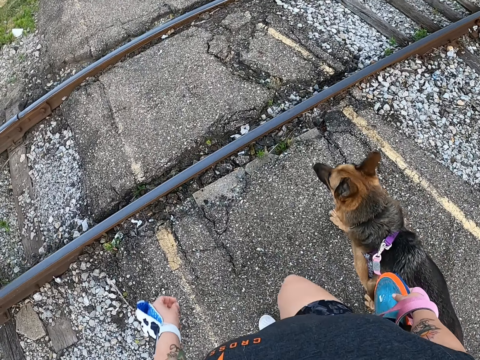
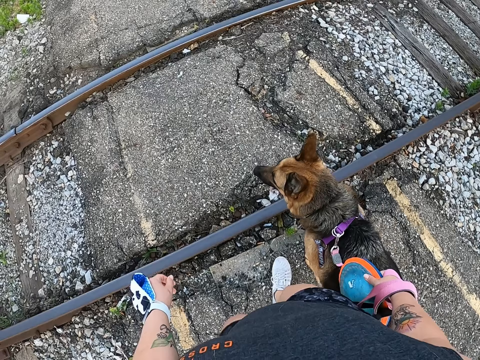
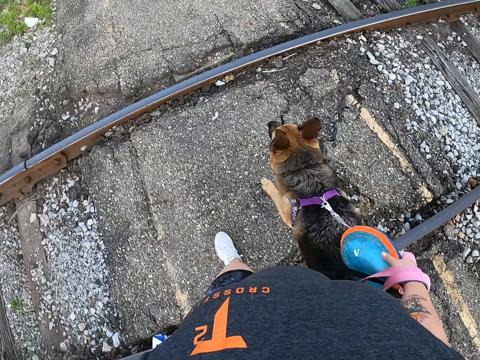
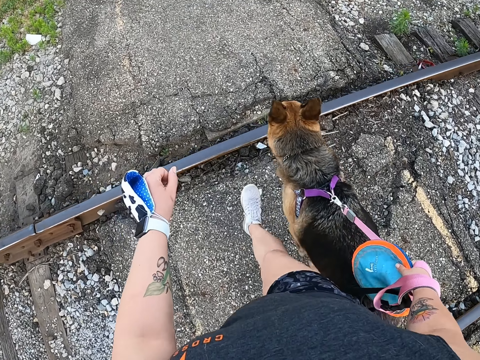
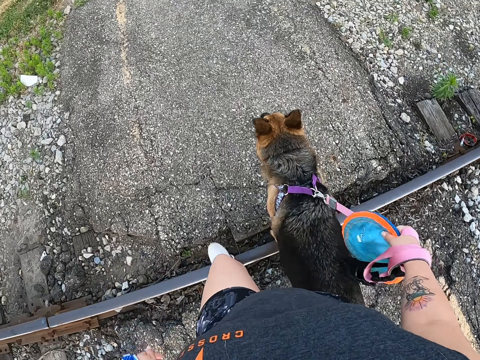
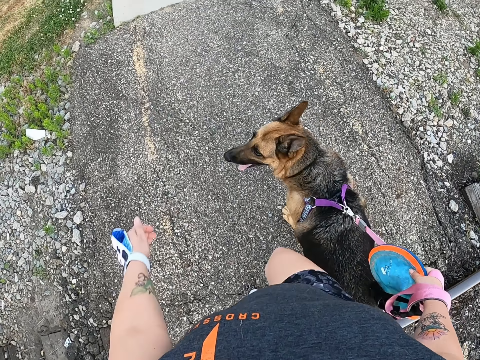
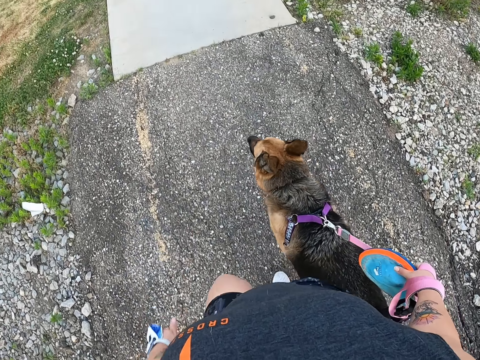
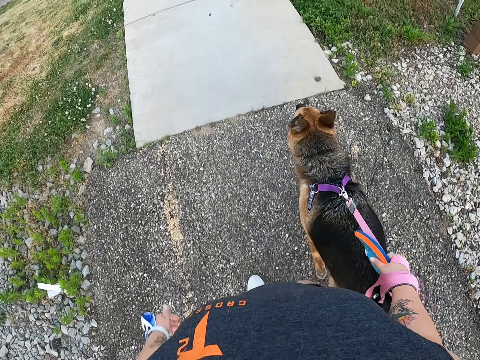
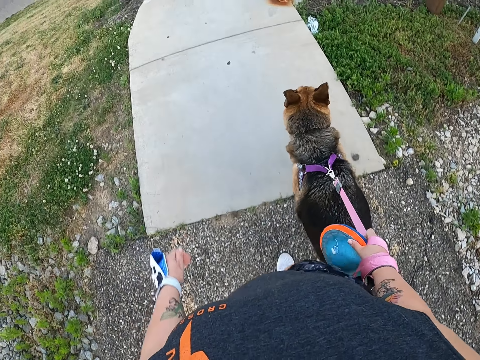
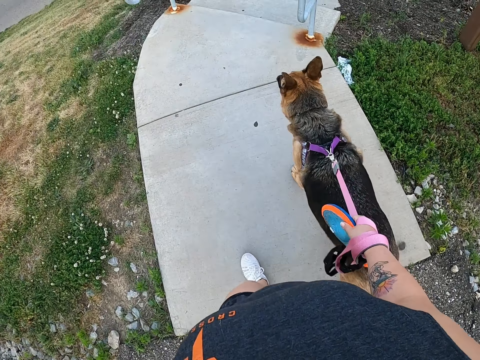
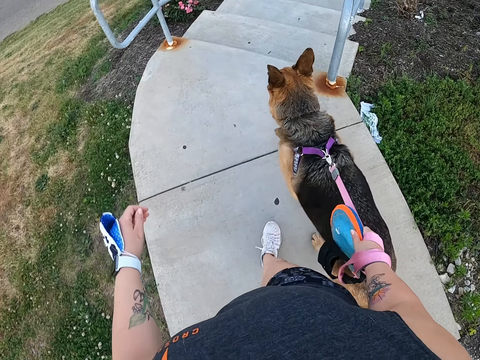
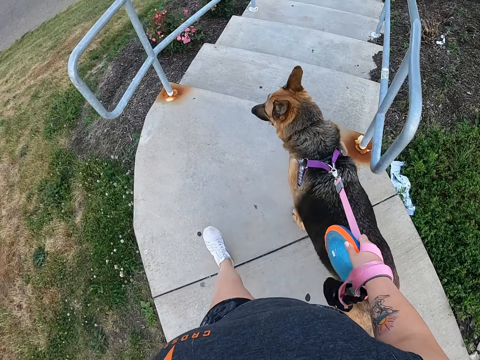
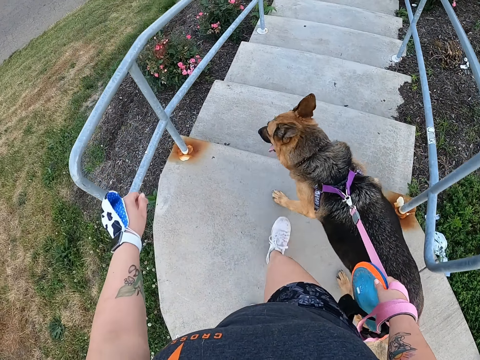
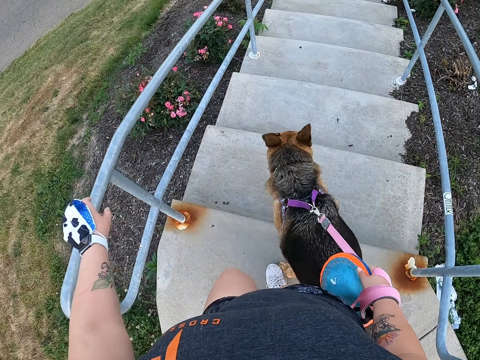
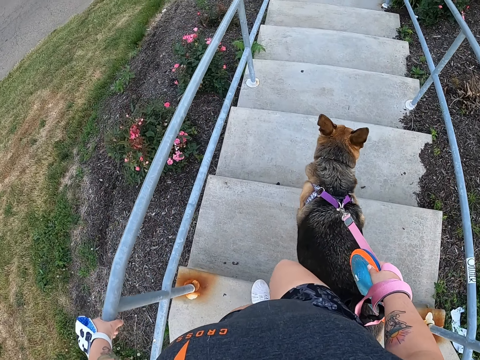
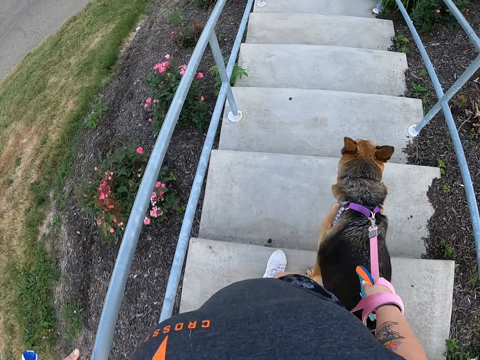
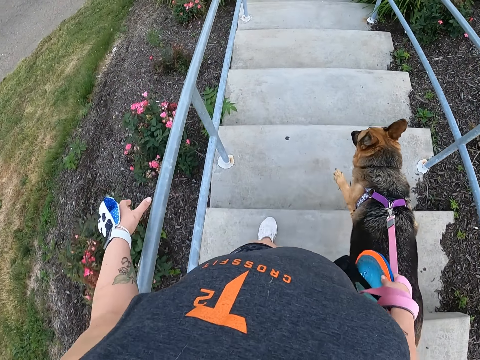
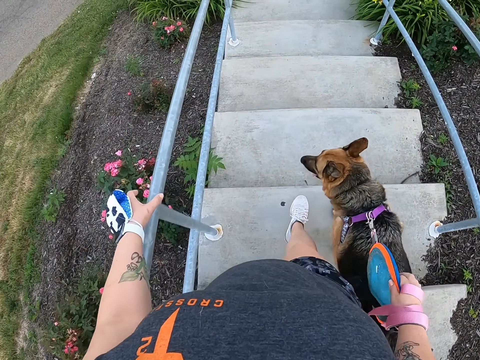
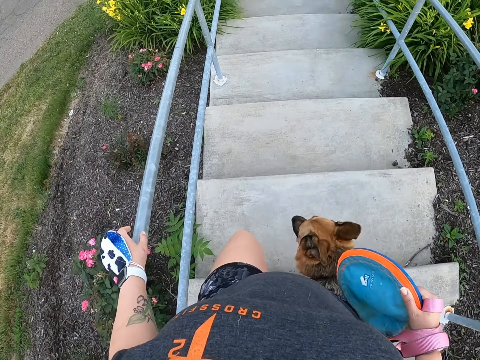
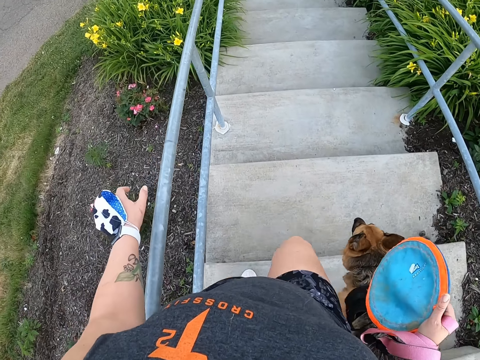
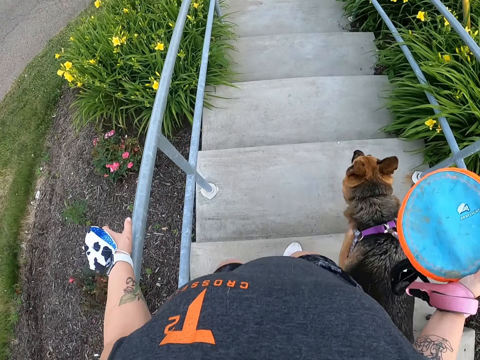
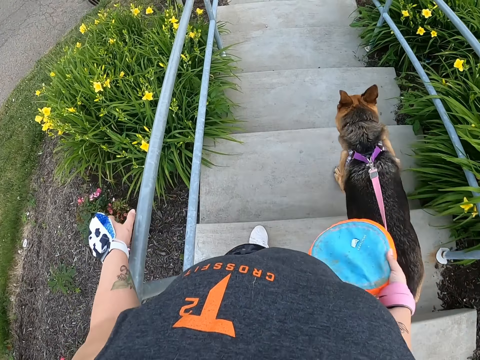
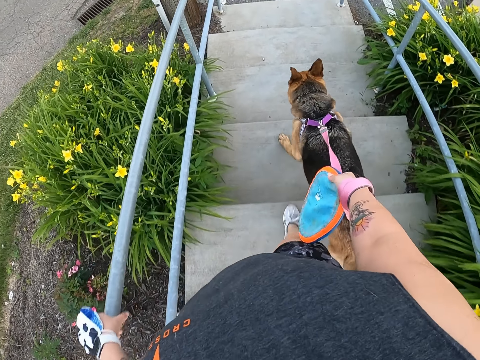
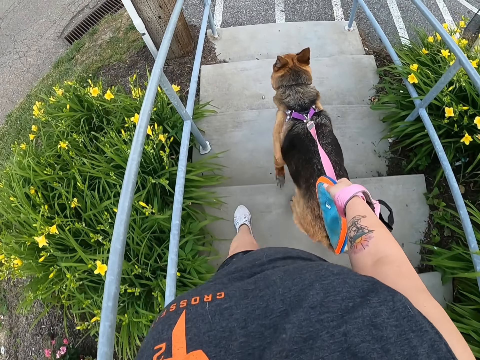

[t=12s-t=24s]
The camera wearer walks on the rail track. They walk on the sidewalk. They touch the stair rail. They walk down the stairs.

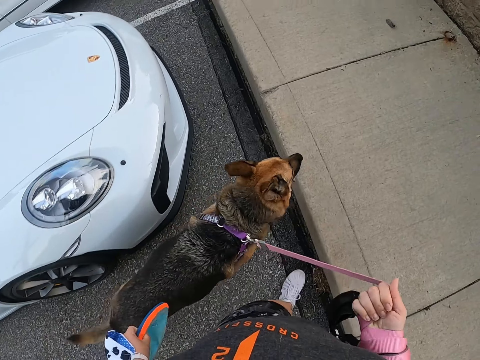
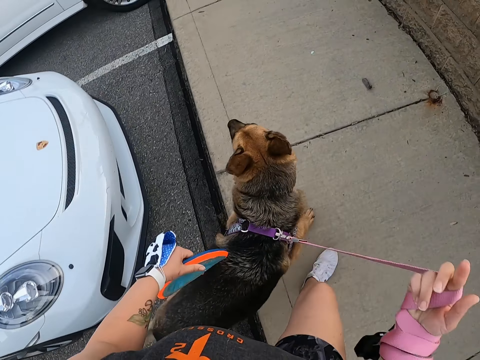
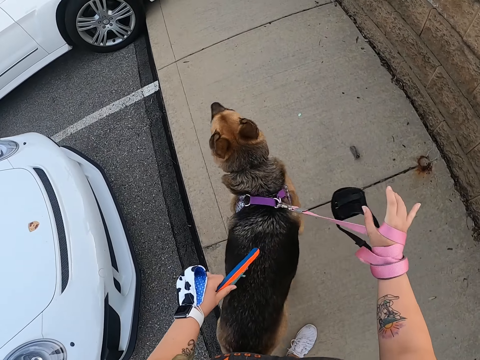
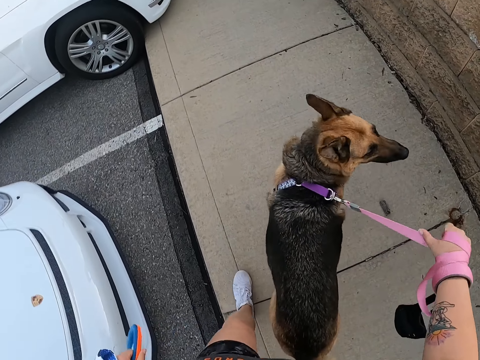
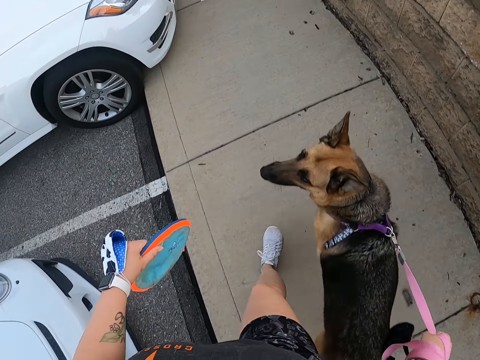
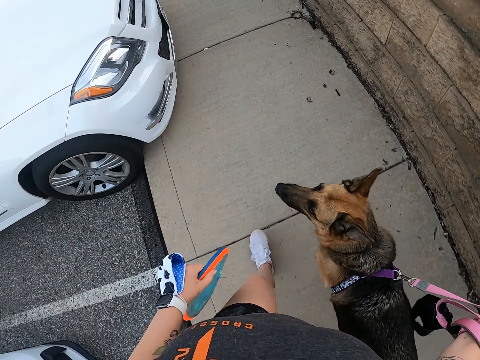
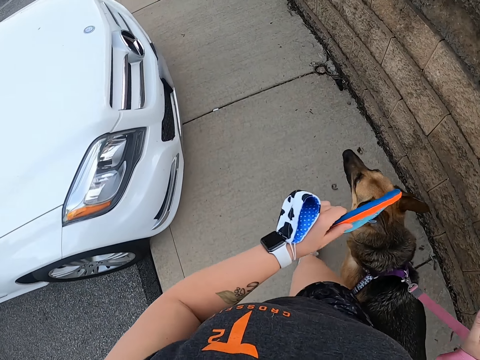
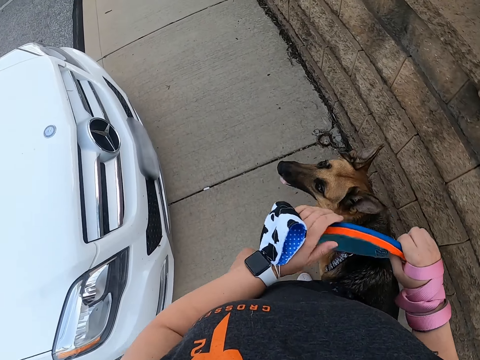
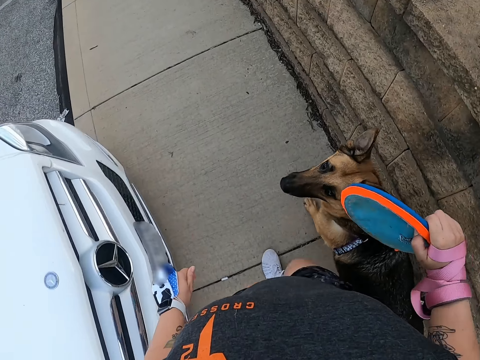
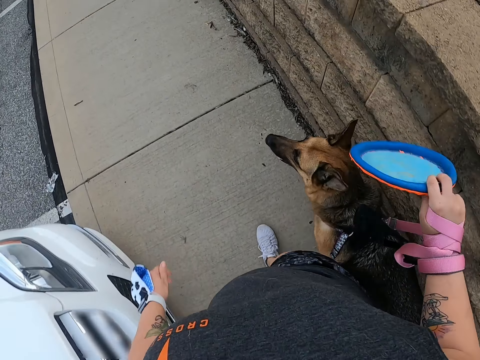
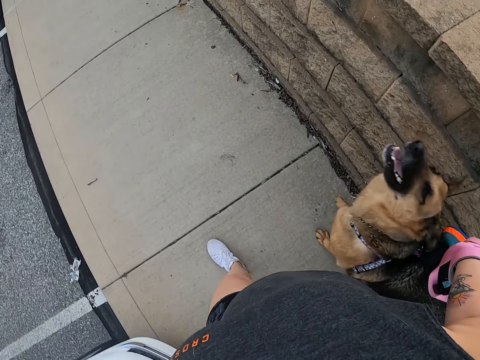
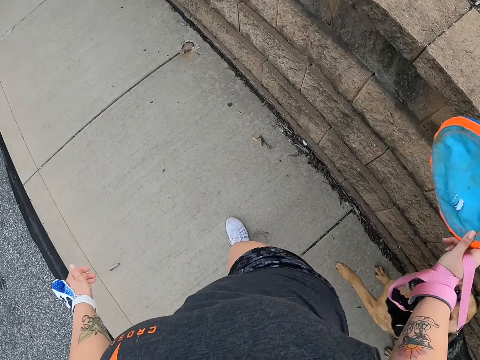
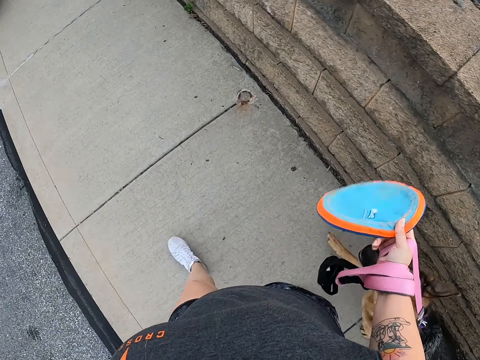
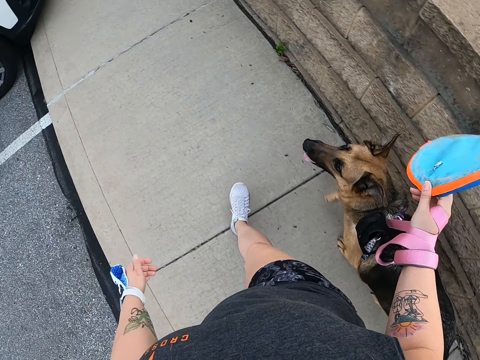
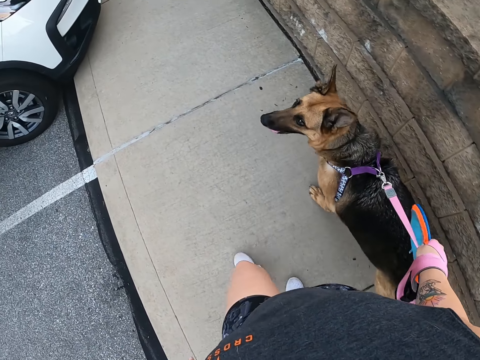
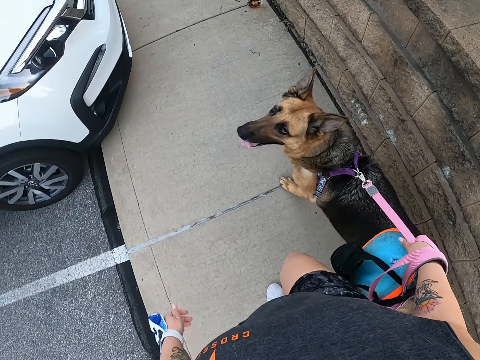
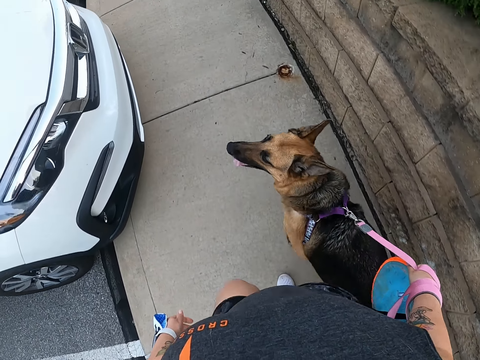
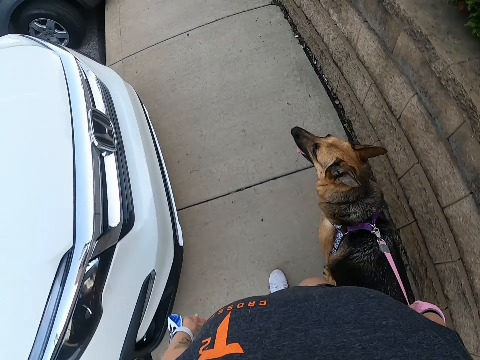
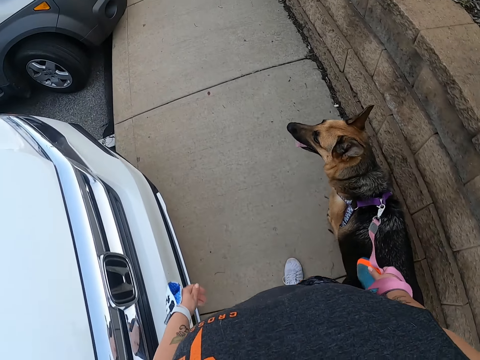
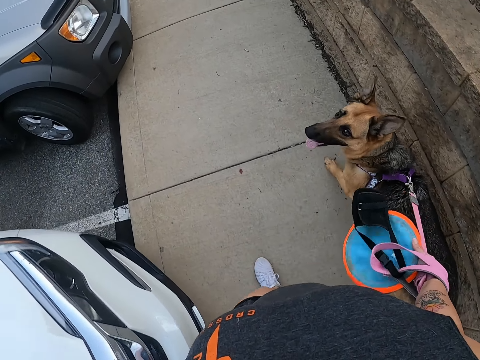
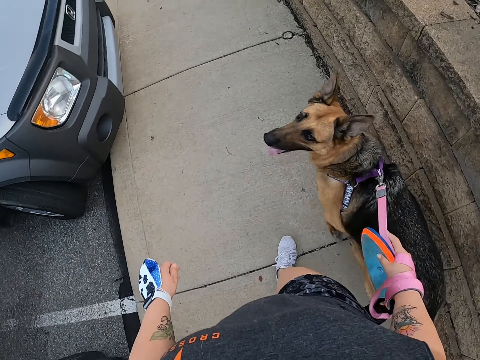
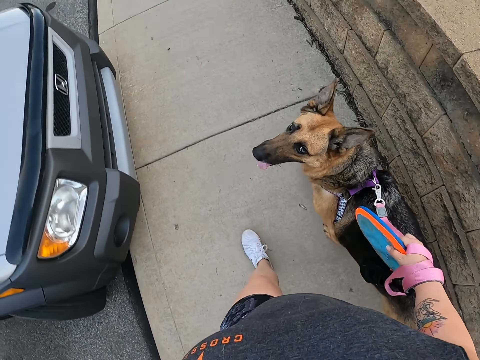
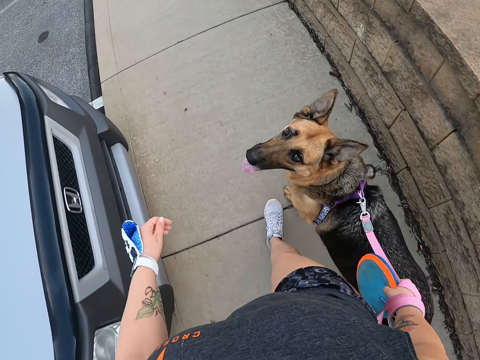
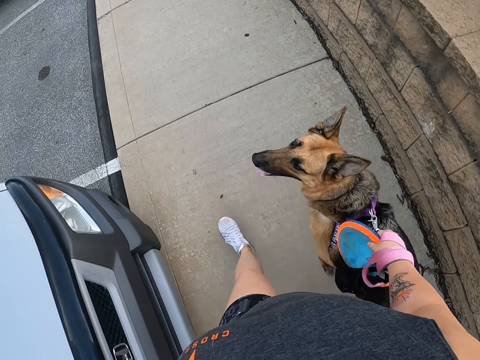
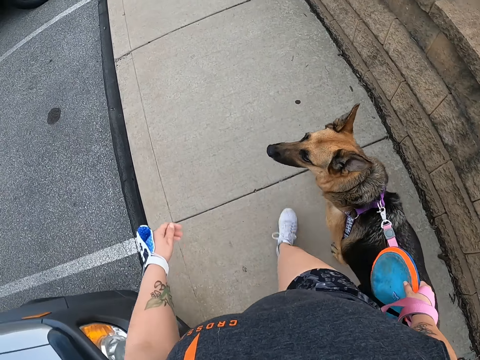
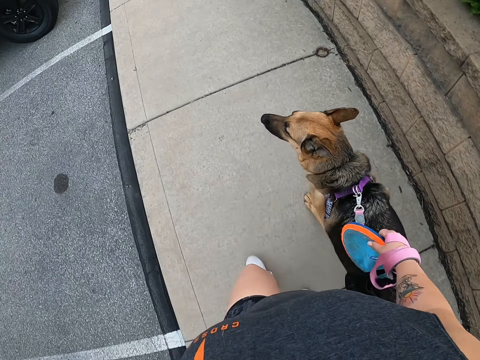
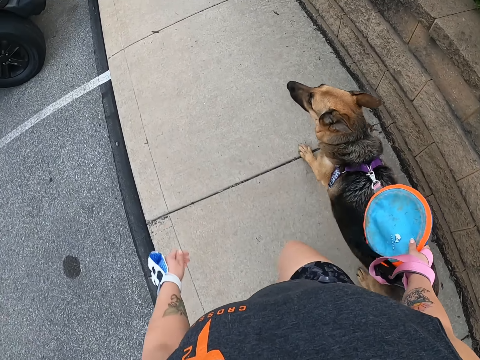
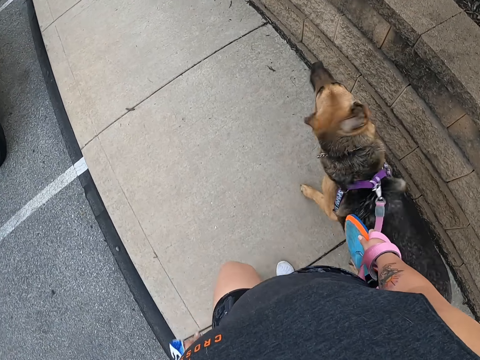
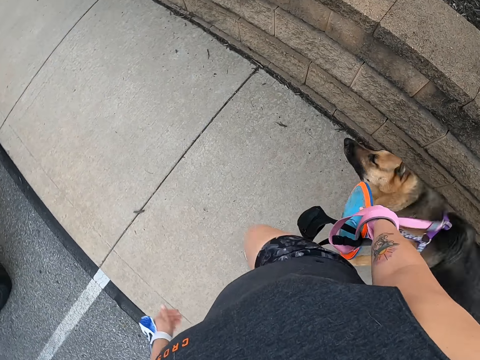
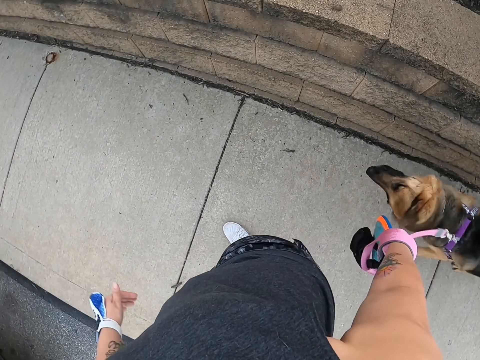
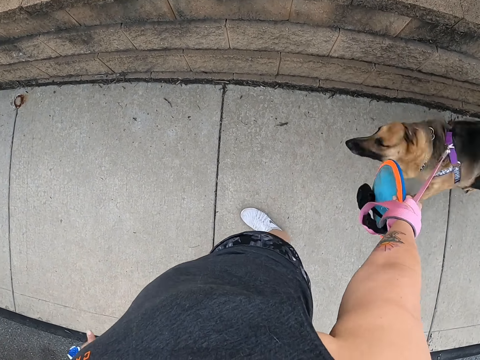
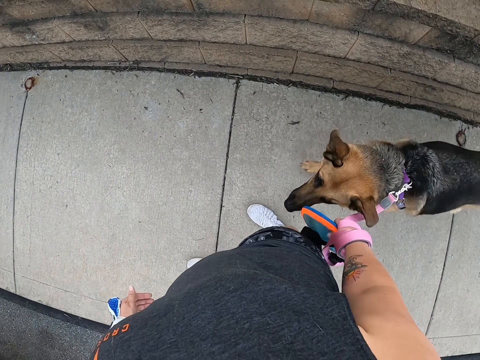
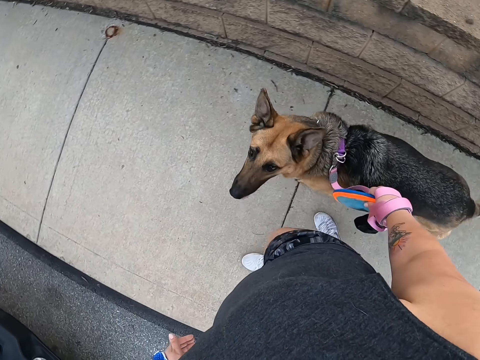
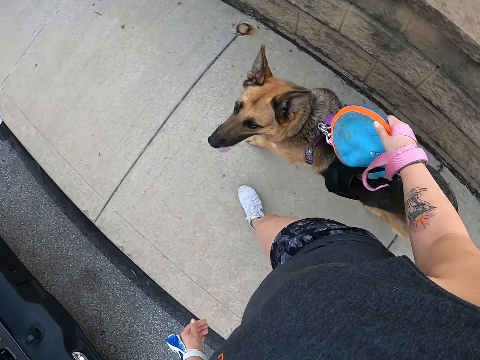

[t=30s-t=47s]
The camera wearer folds the dog's leash. She walks on the sidewalk. She moves the frisbee from her left hand to her right hand. She holds the flying disc with her hand. She walks on the sidewalk. She stands on the sidewalk.
